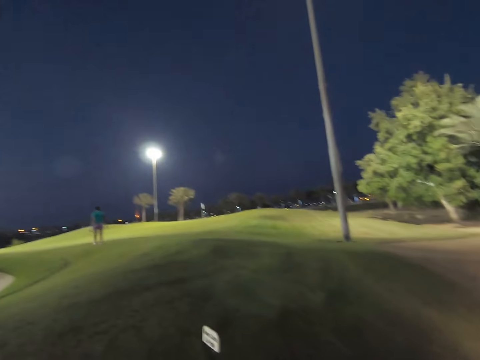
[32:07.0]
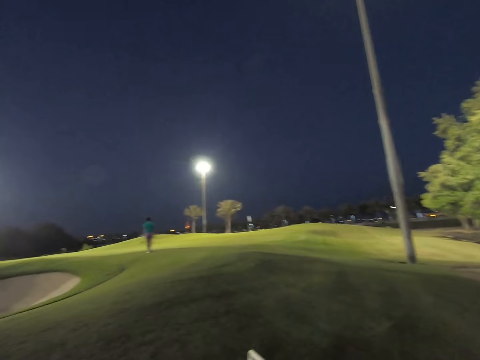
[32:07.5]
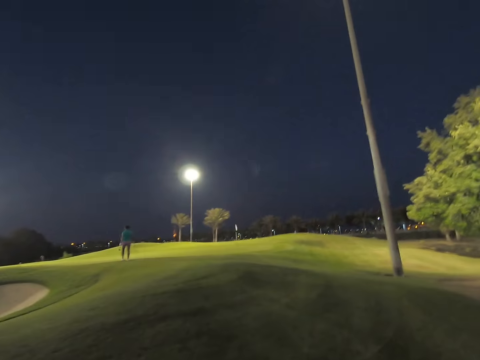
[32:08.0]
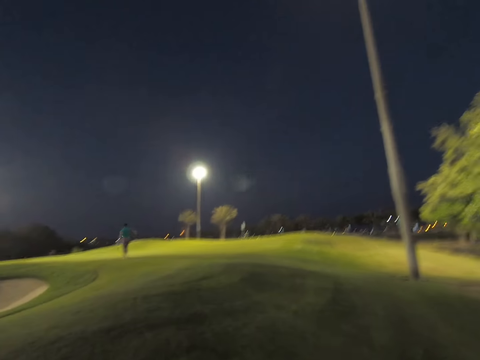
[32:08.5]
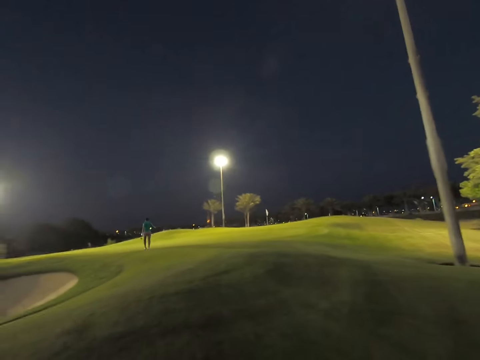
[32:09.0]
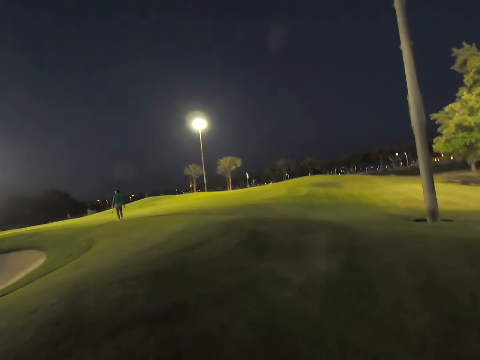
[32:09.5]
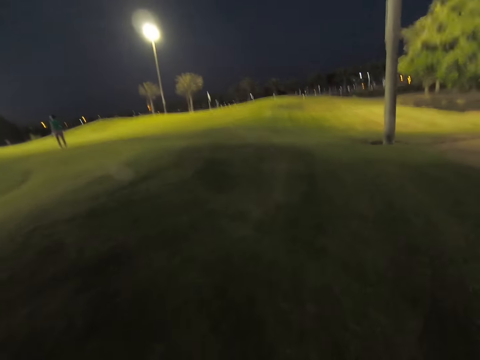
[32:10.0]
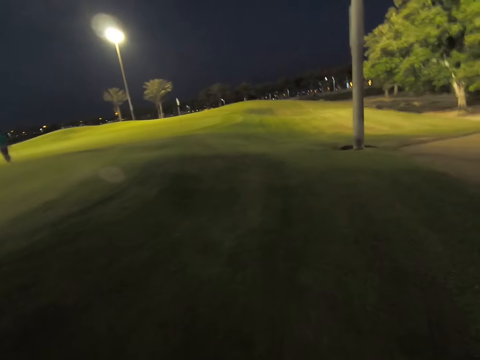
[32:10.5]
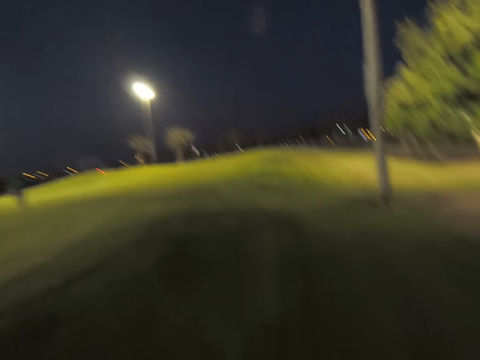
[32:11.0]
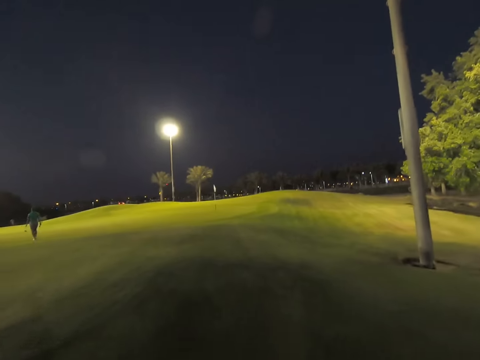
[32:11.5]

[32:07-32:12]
The camera wearer walks around the field.

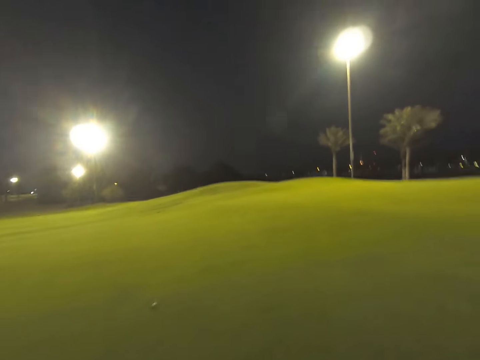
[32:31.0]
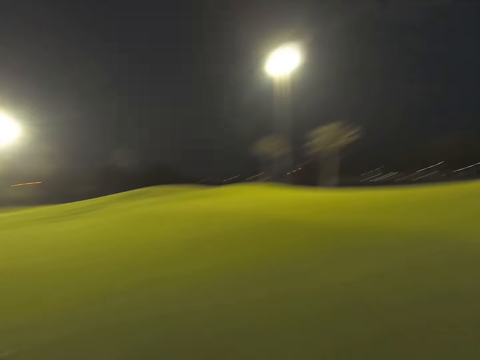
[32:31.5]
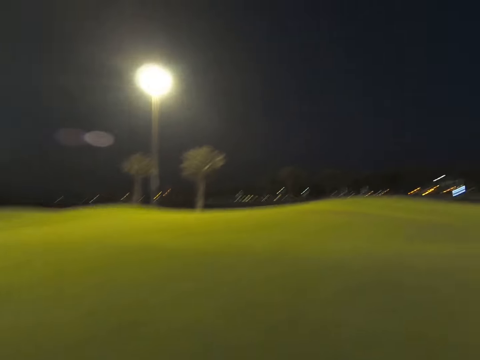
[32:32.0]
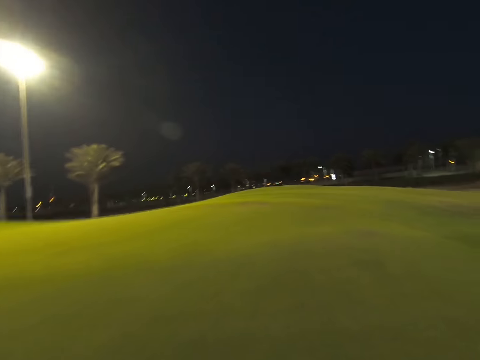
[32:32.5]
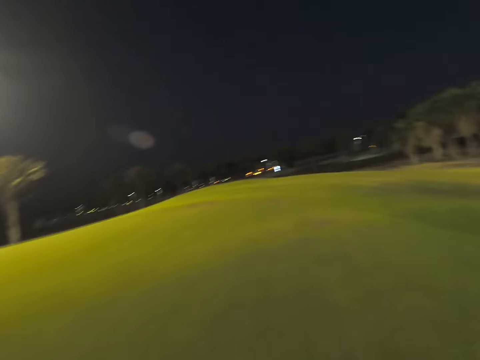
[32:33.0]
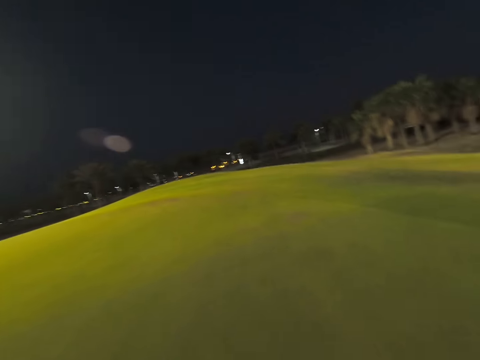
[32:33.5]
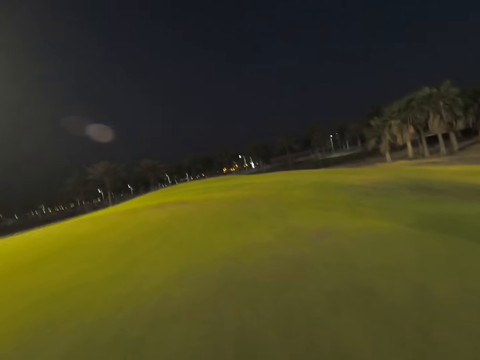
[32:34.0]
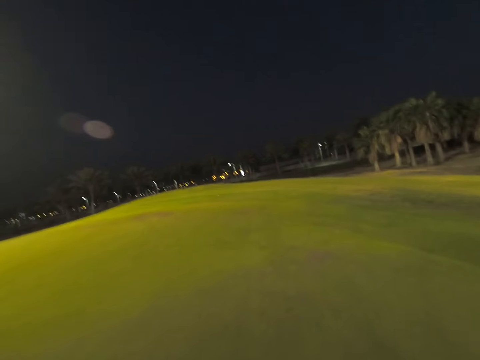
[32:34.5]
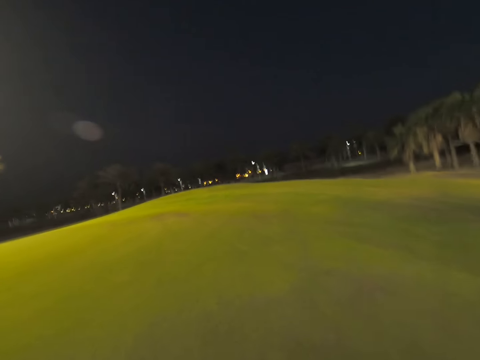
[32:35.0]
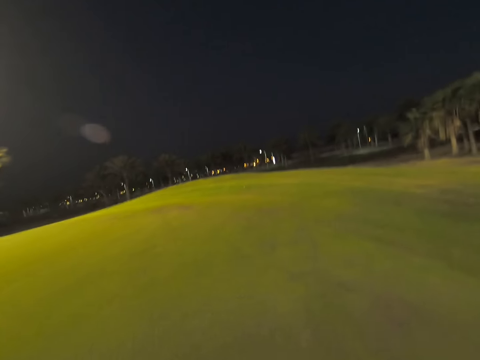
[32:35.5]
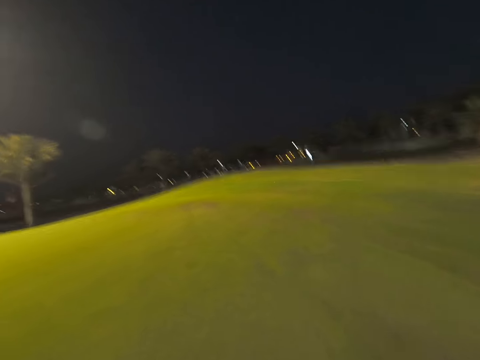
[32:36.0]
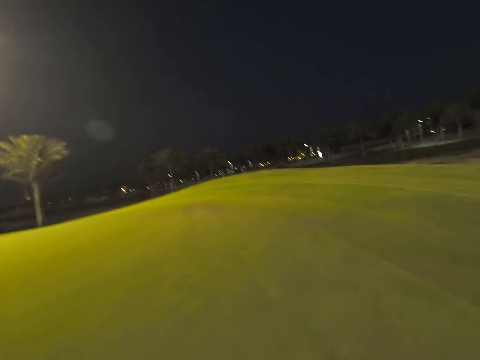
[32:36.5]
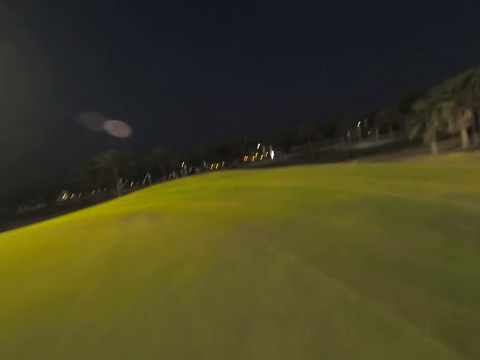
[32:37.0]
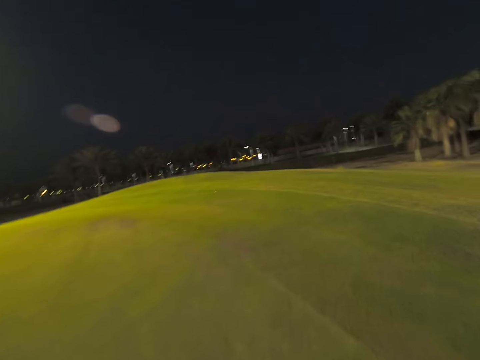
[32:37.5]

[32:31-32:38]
The camera wearer walks around the field.

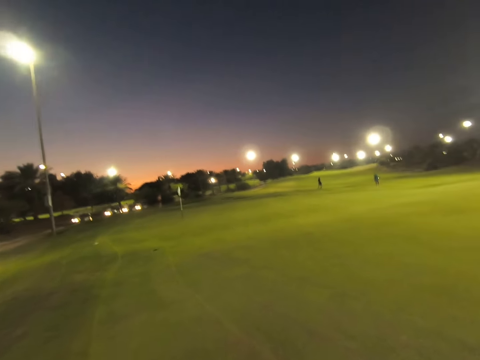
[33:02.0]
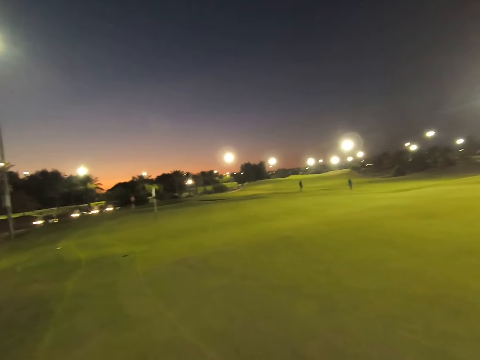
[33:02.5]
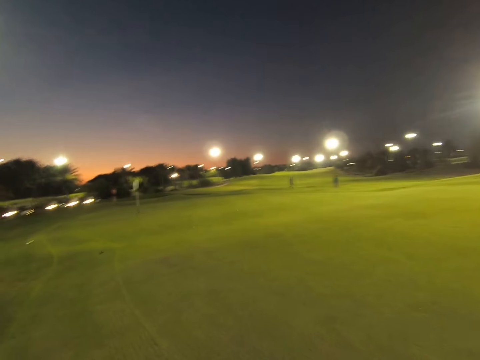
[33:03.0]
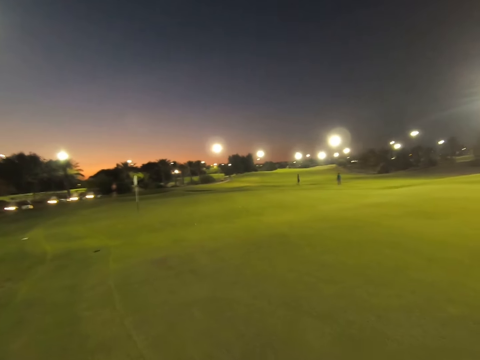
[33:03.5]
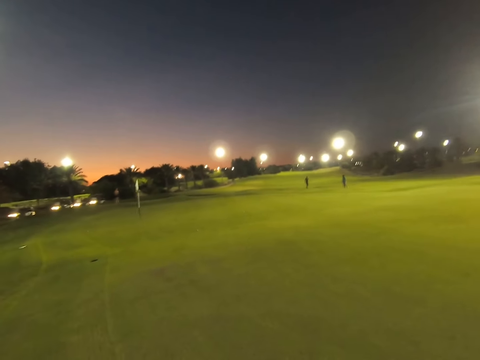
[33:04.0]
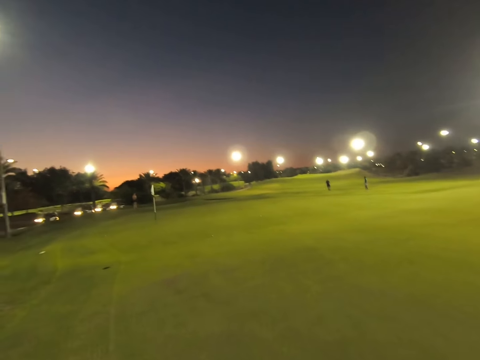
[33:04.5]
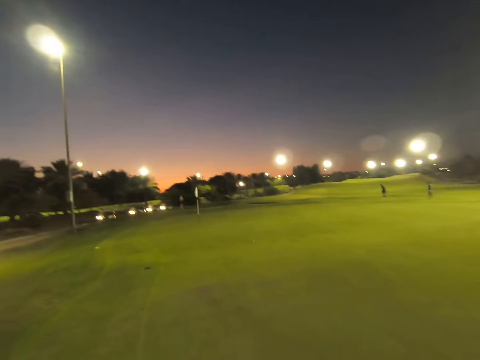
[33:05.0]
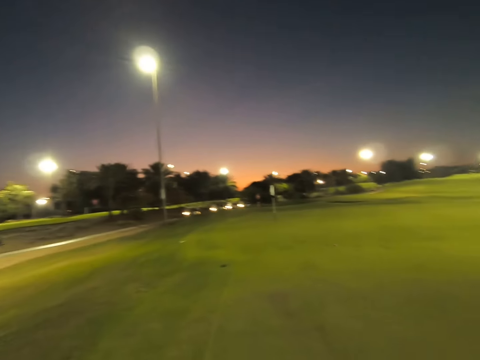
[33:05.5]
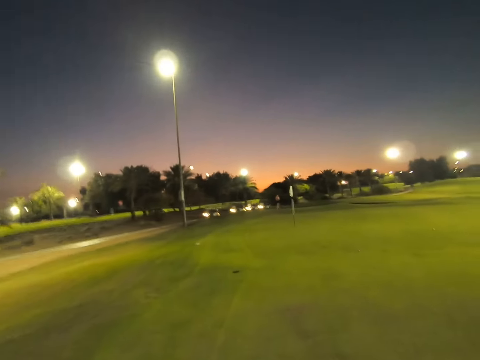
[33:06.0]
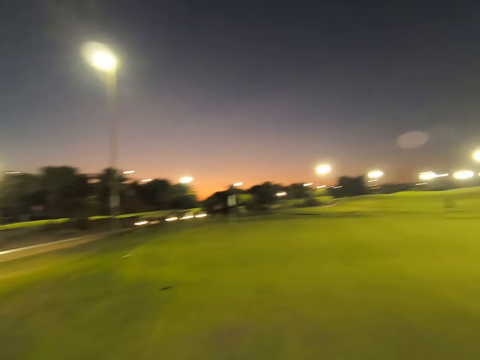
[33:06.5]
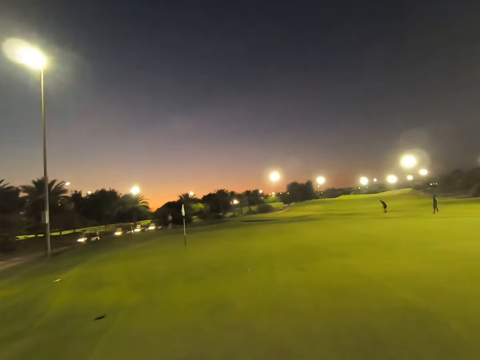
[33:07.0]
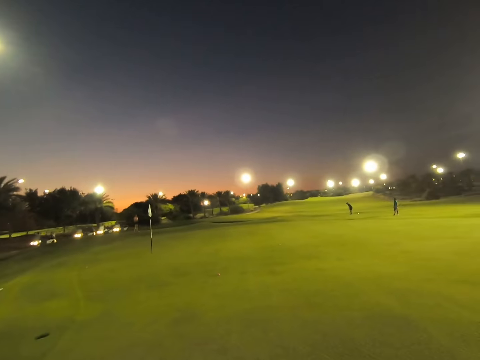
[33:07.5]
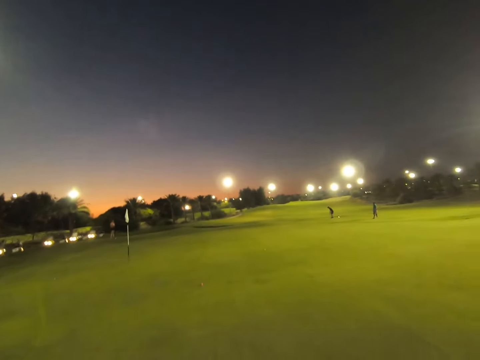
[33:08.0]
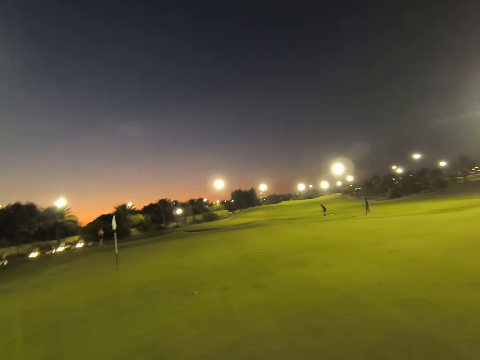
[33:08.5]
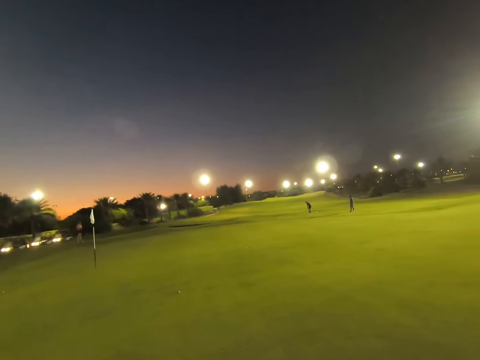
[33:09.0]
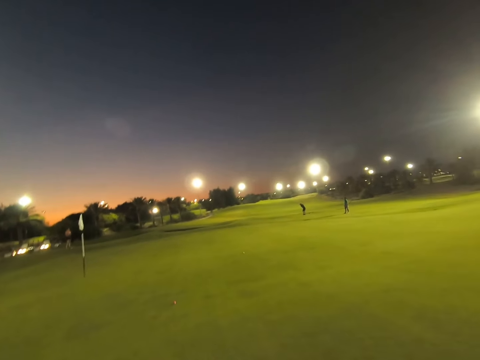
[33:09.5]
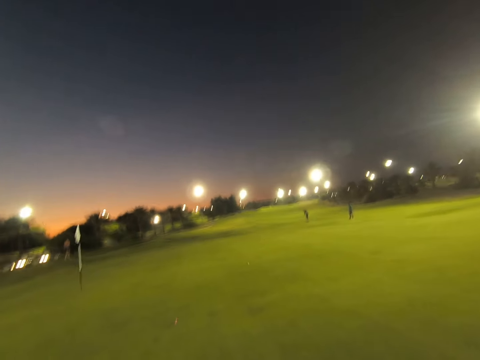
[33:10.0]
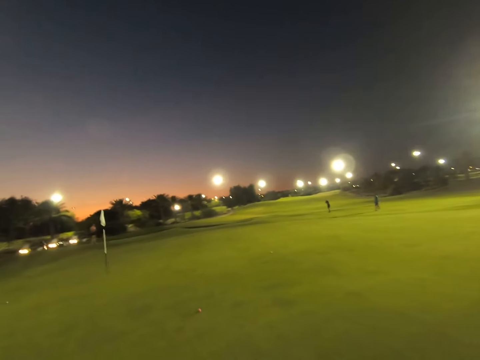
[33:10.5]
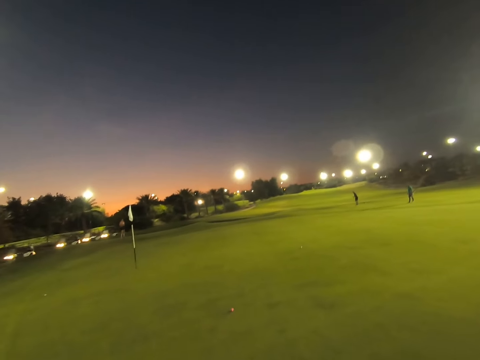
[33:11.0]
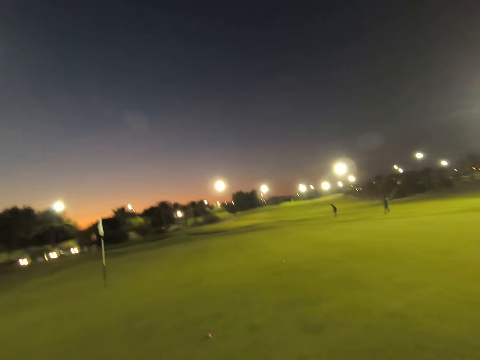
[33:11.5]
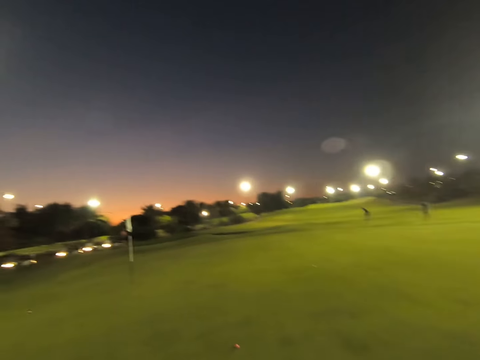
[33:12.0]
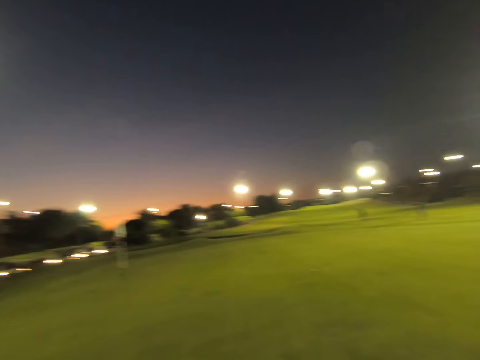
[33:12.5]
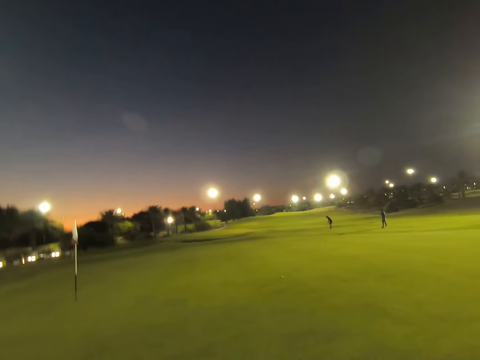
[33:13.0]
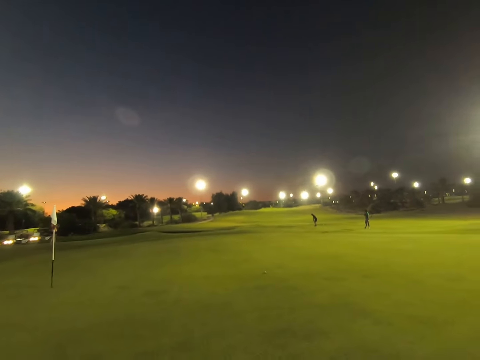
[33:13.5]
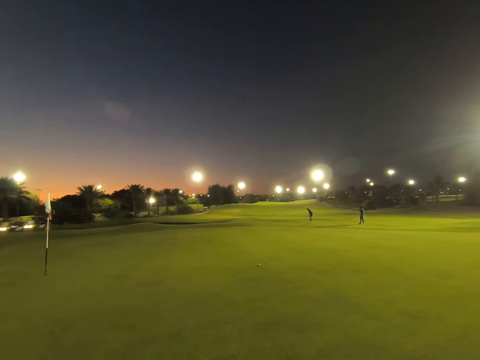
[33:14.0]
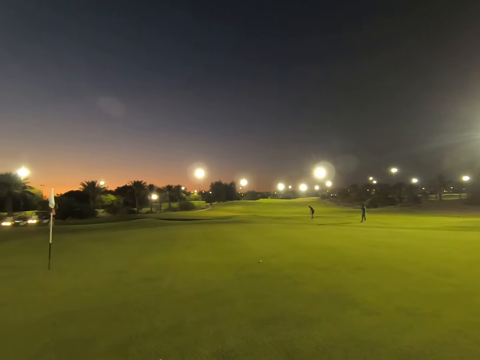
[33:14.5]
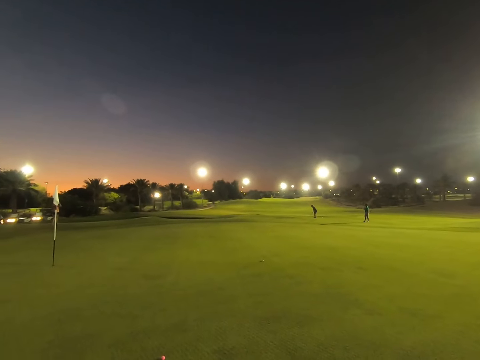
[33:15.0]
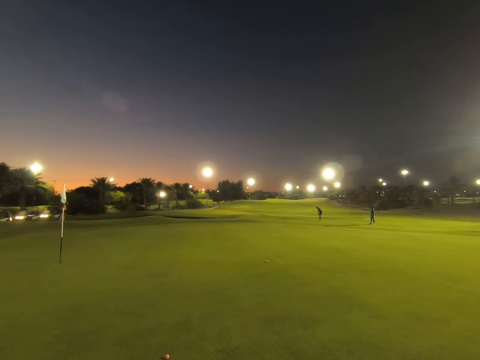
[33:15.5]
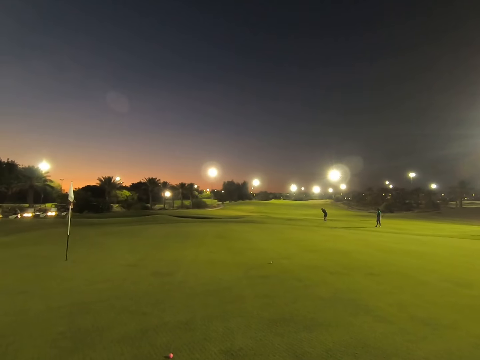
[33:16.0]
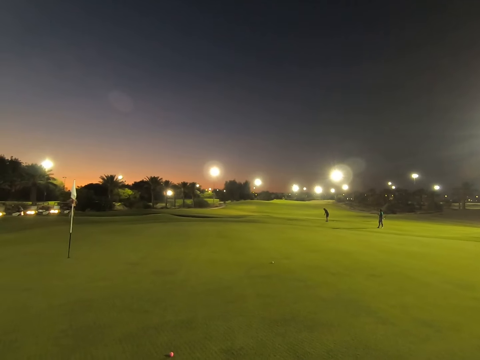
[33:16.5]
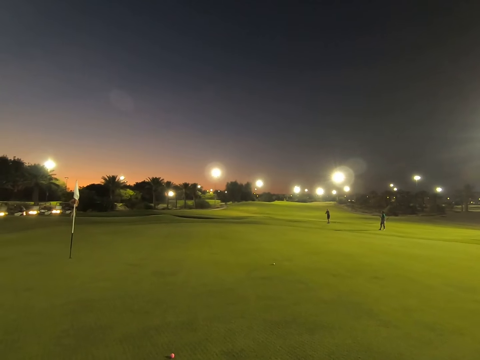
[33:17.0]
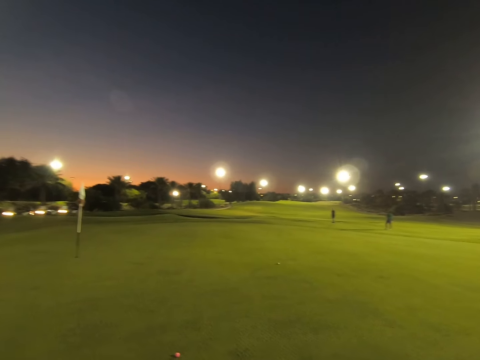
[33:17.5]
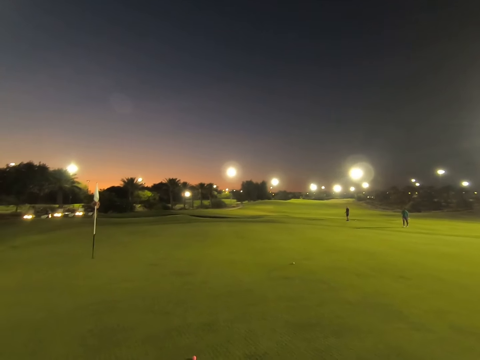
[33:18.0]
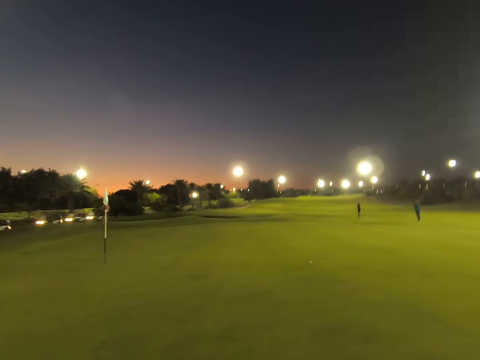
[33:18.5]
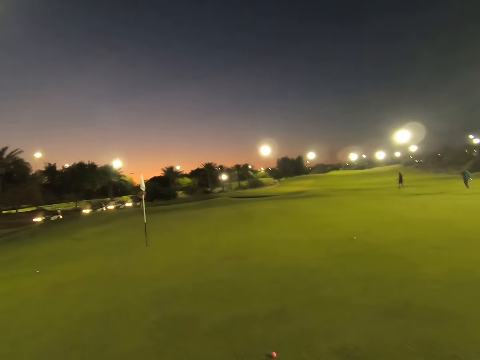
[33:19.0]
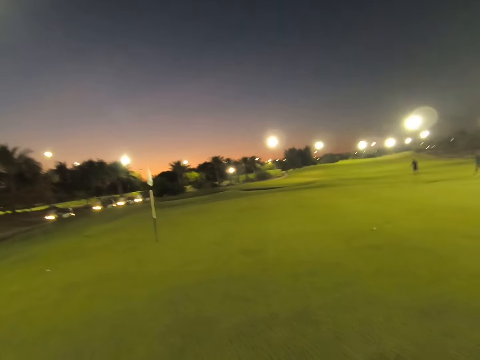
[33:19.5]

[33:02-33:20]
The camera wearer walks around the field. They stare around the field.
